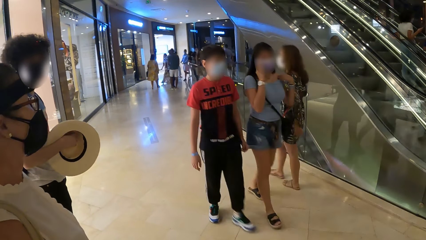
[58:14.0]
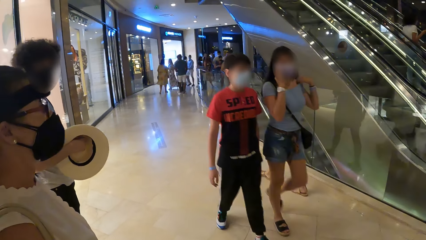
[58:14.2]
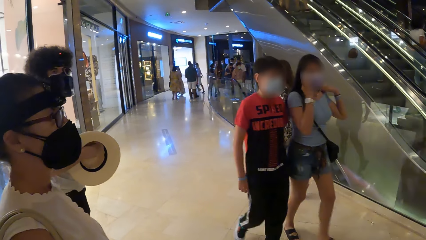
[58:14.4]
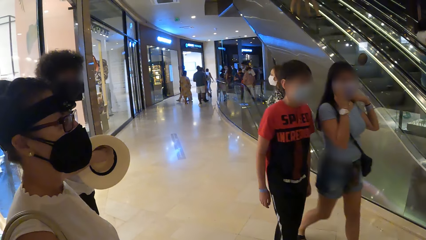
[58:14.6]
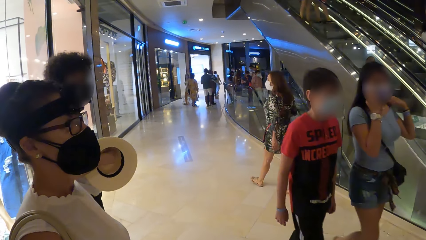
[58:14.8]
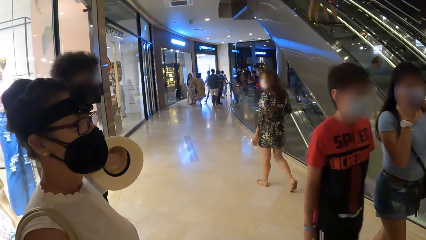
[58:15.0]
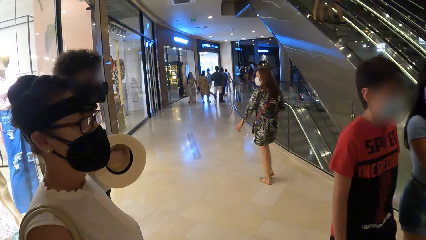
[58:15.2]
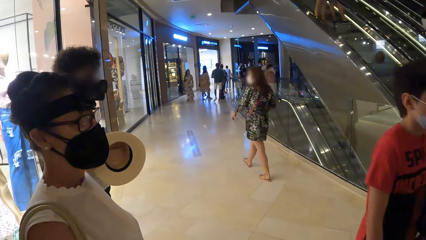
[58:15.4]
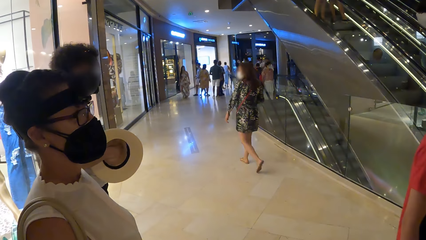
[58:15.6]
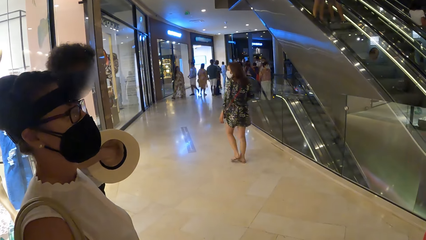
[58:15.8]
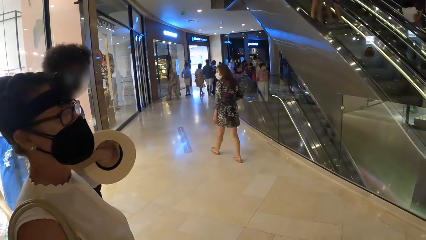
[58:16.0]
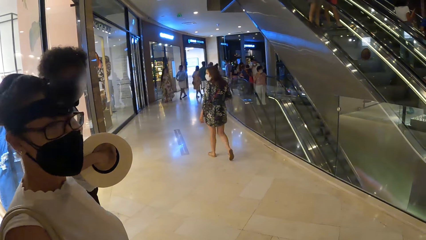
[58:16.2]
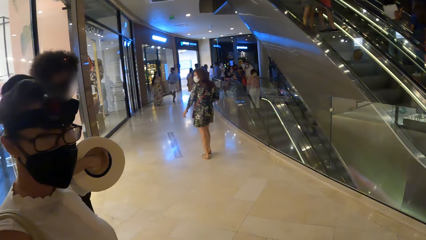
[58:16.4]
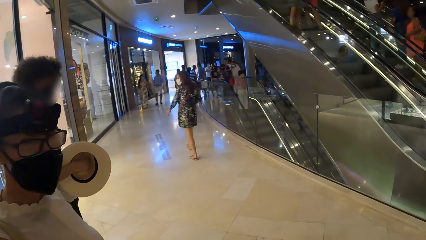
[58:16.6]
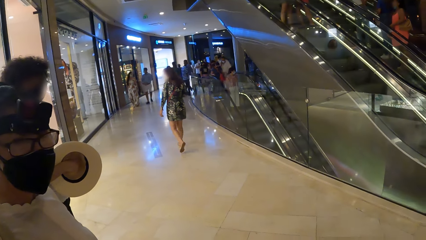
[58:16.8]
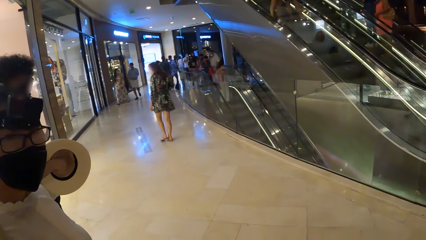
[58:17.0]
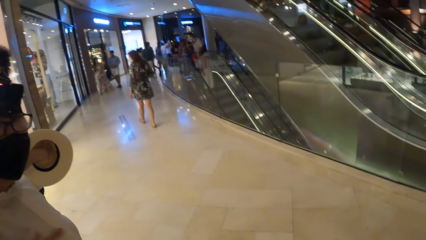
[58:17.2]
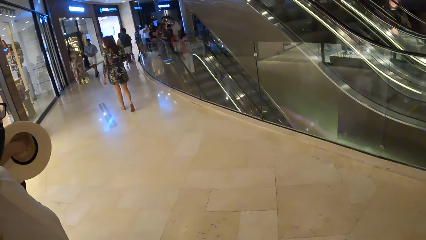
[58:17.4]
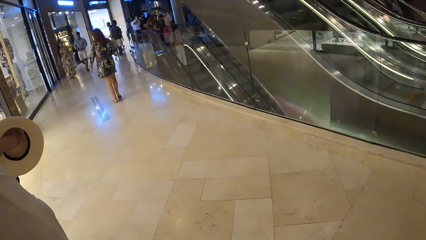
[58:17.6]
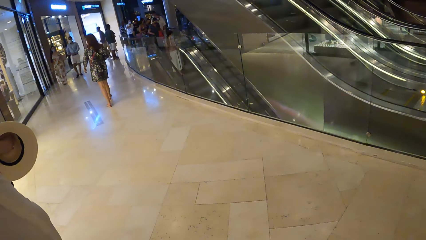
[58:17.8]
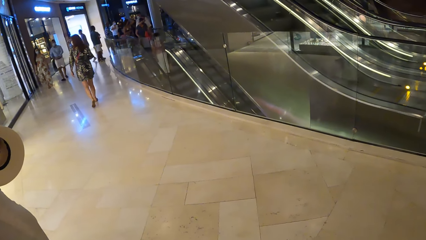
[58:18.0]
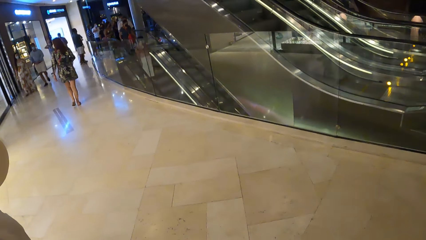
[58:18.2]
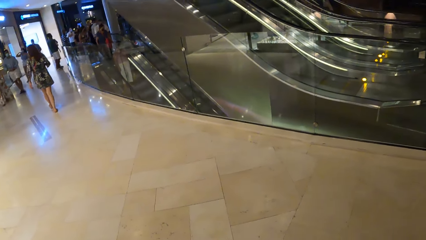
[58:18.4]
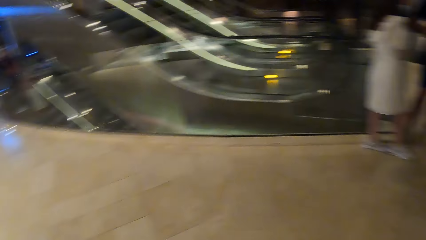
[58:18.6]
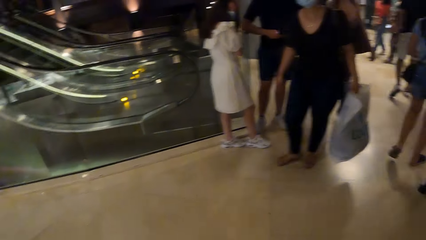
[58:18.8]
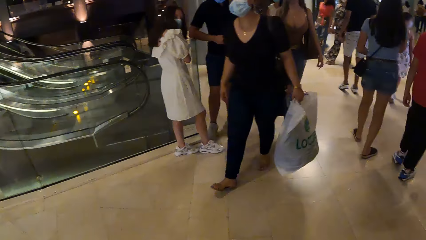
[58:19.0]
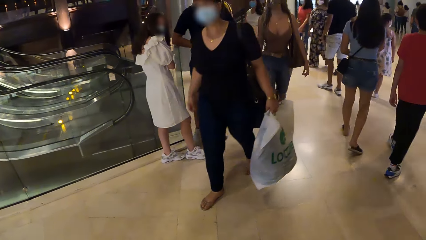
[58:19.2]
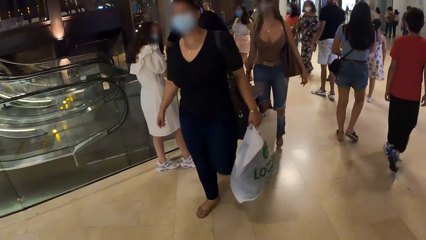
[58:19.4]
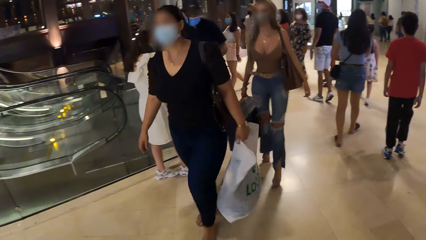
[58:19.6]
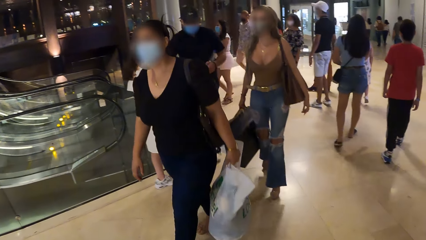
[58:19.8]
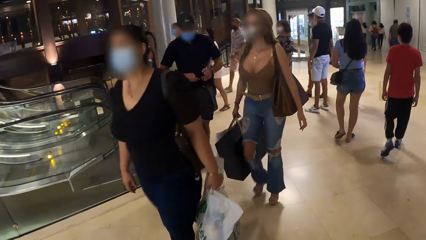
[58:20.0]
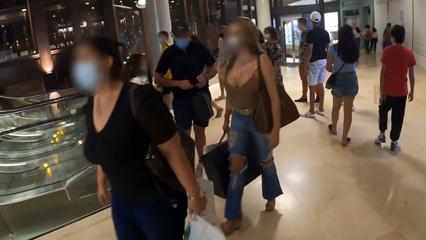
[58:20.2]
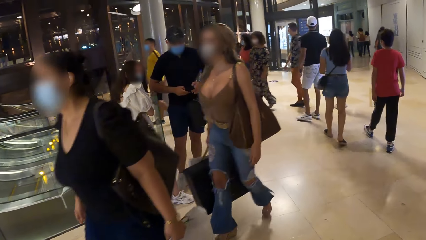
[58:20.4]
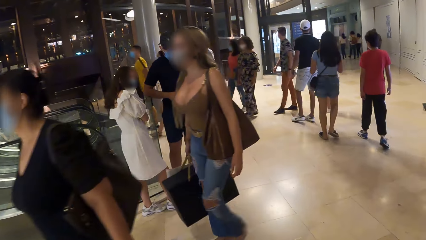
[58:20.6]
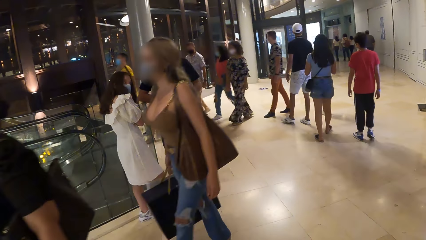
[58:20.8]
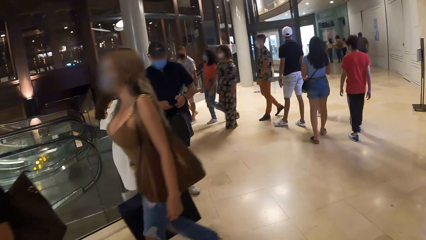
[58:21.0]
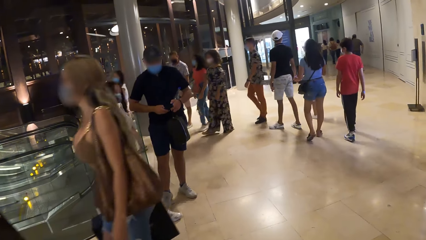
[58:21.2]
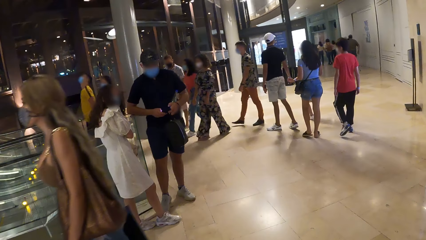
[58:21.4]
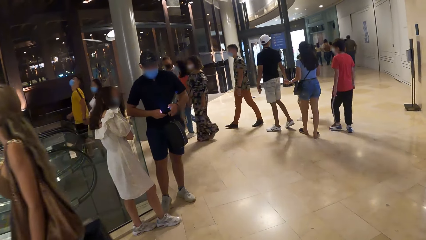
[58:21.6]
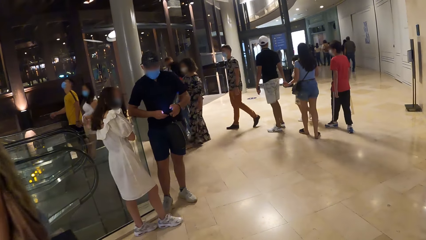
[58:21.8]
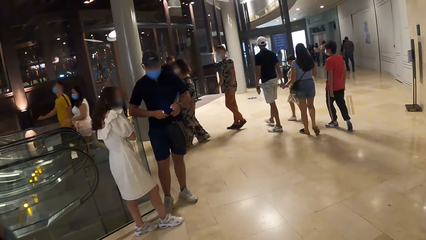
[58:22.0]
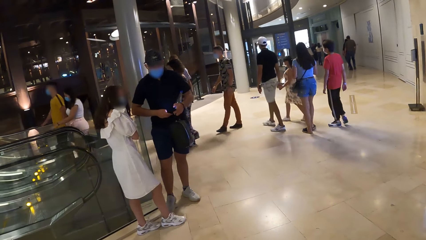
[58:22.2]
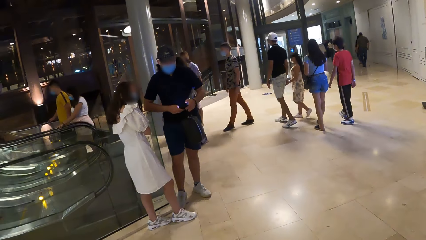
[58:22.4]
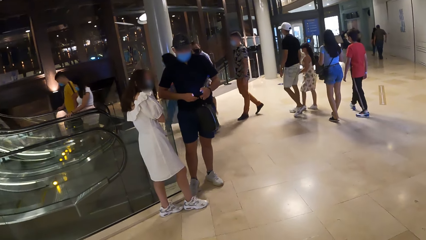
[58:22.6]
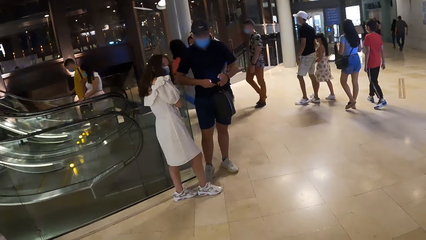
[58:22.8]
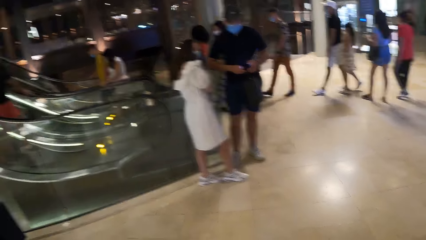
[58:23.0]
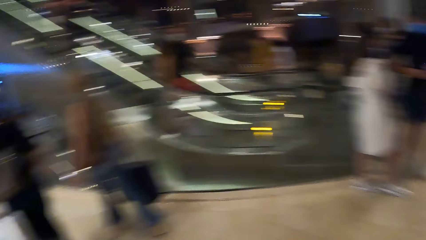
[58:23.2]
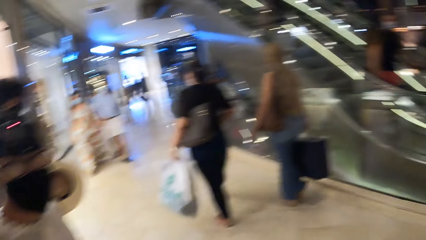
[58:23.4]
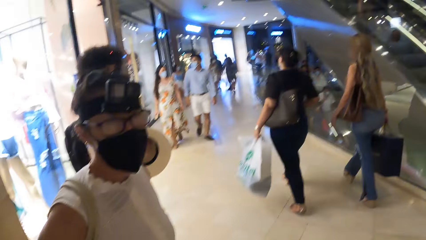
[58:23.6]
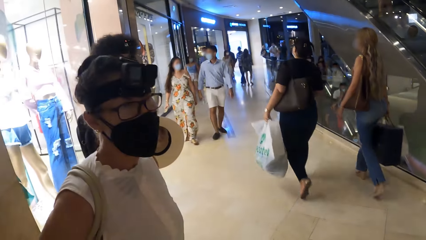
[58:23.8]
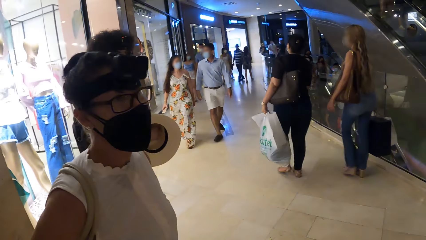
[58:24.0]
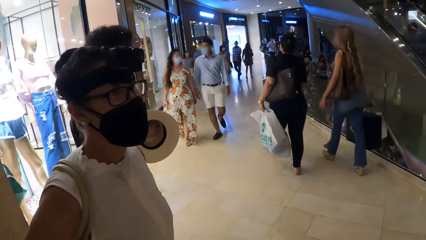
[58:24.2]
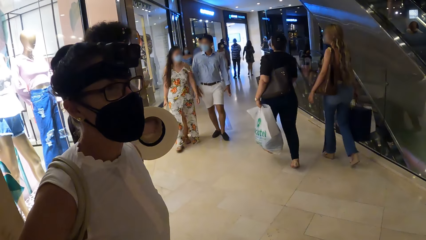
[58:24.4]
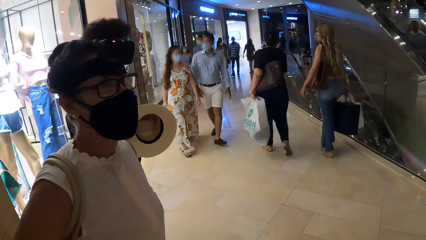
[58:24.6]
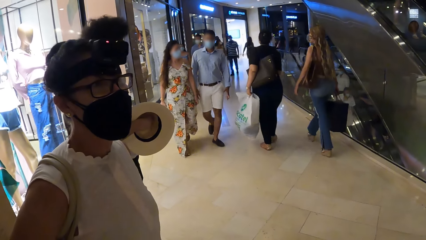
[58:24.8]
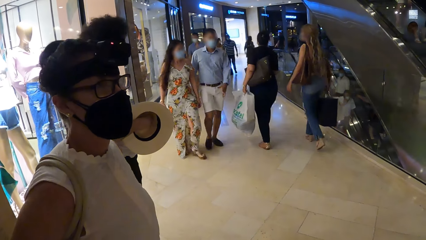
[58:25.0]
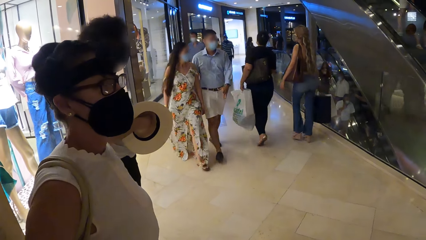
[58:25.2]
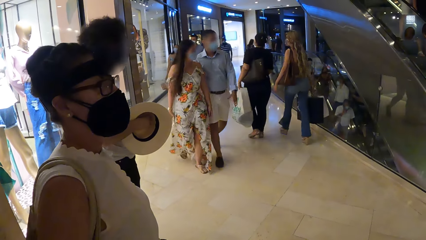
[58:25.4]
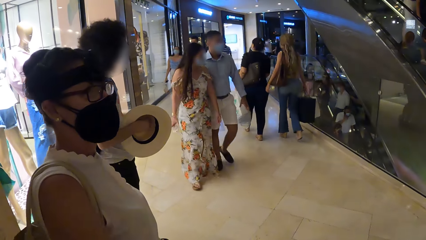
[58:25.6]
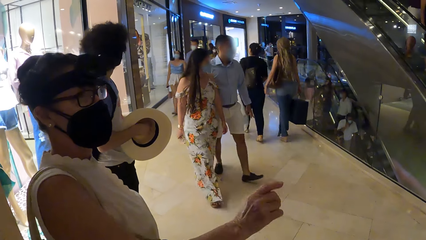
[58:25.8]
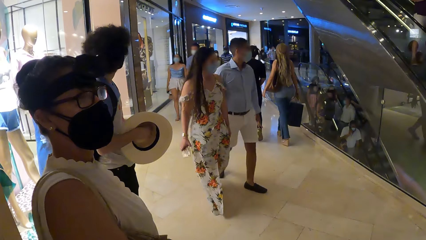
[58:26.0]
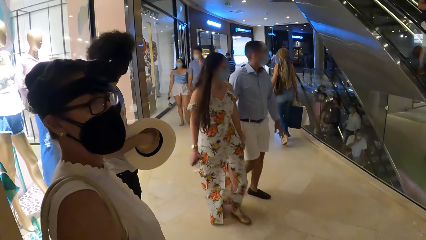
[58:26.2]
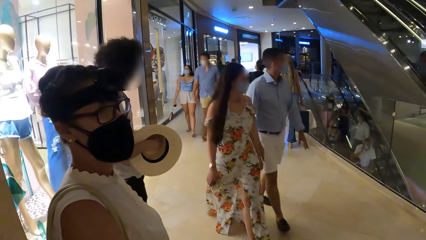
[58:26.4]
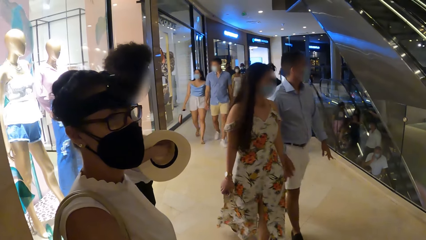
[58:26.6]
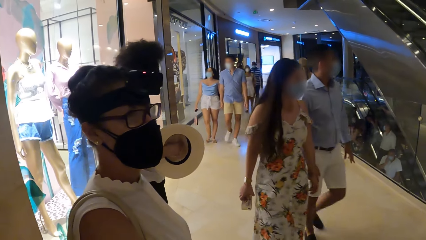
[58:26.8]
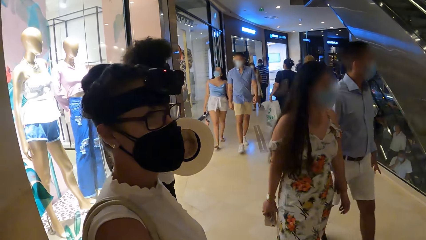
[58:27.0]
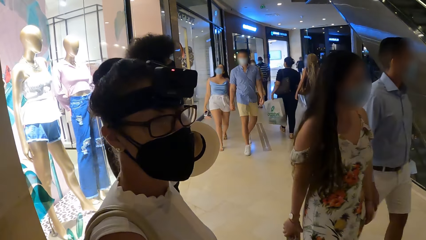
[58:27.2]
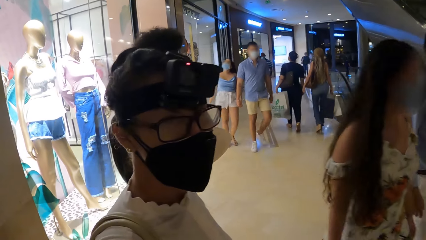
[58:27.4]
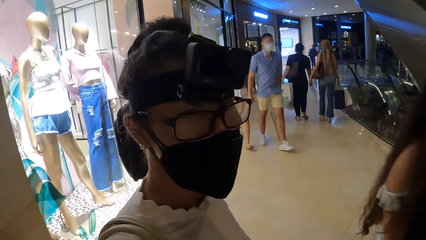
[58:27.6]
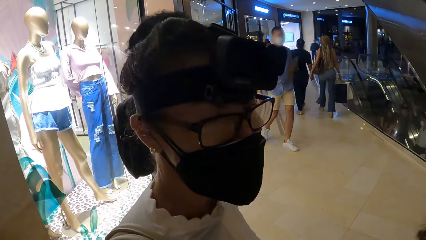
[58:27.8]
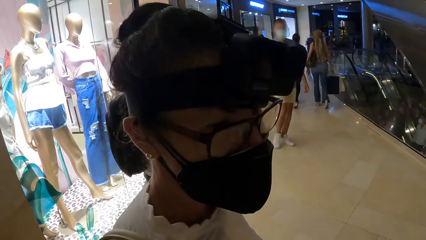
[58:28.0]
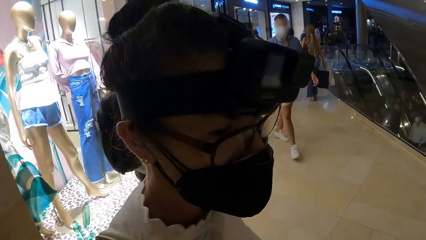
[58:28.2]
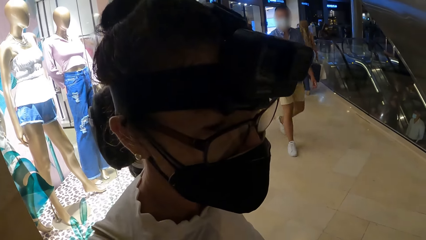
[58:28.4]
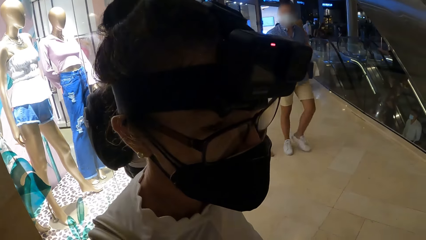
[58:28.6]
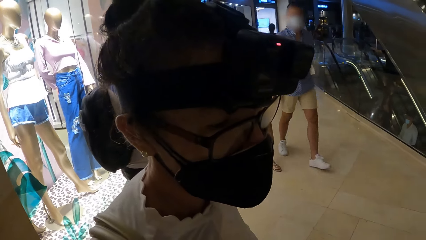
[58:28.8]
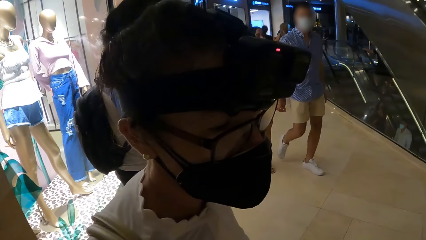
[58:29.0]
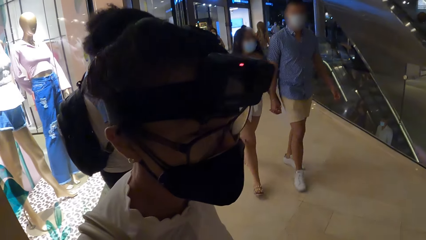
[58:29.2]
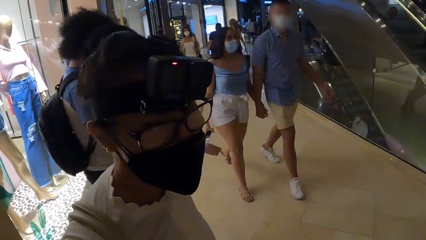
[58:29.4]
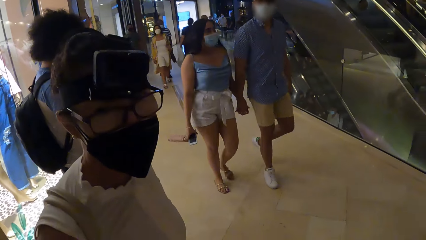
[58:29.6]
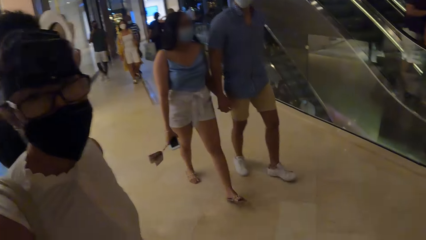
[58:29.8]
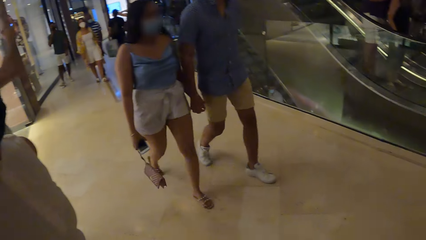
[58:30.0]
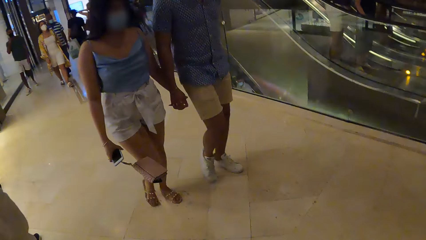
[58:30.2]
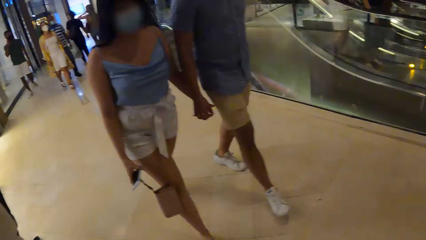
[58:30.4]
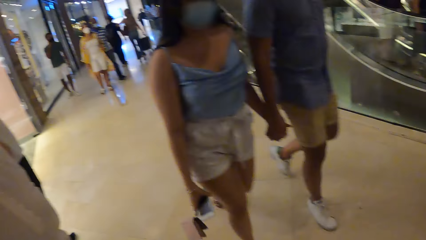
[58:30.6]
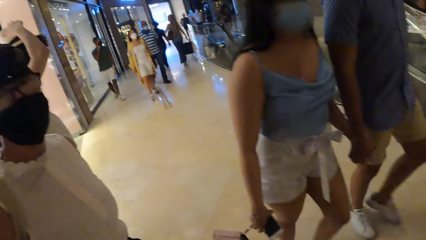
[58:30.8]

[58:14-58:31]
The camera wearer looks around the mall. They converse with a woman.
